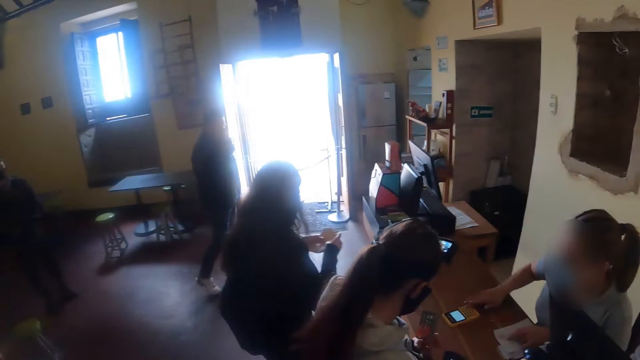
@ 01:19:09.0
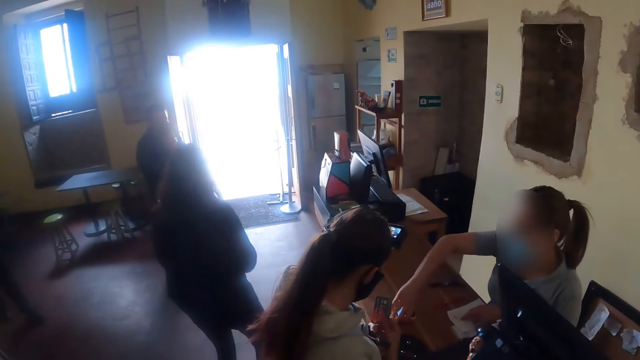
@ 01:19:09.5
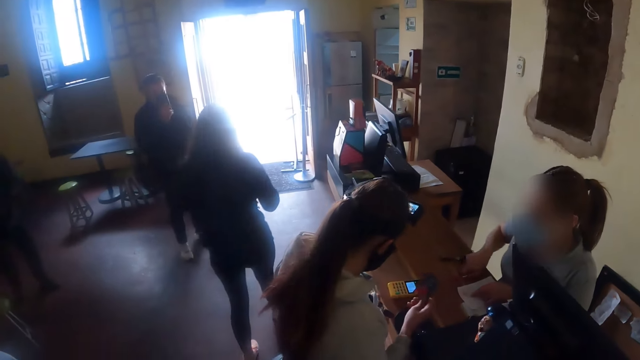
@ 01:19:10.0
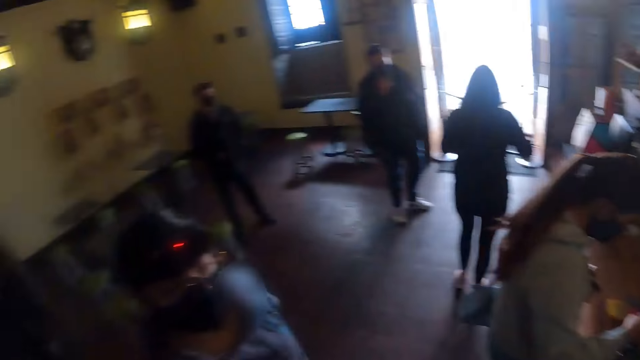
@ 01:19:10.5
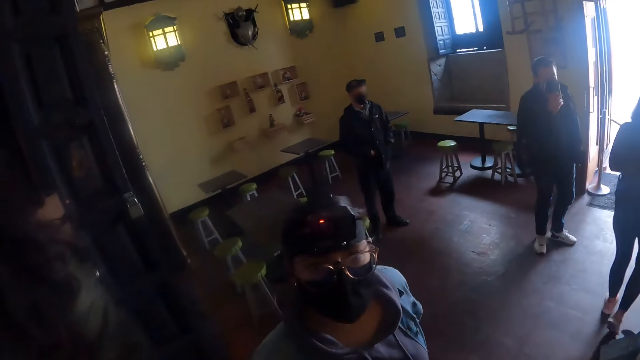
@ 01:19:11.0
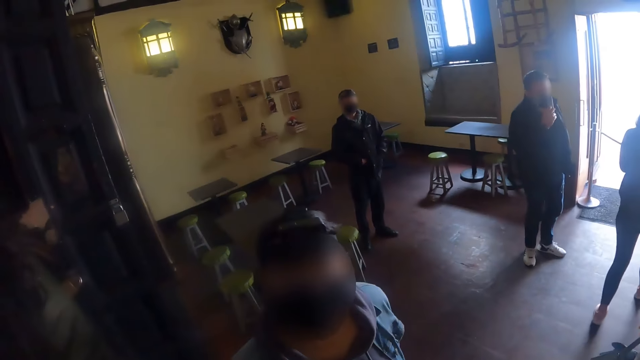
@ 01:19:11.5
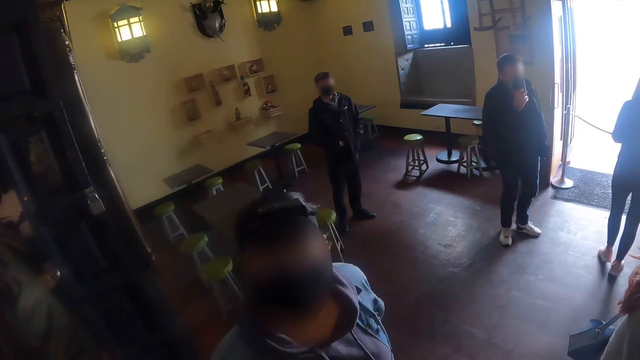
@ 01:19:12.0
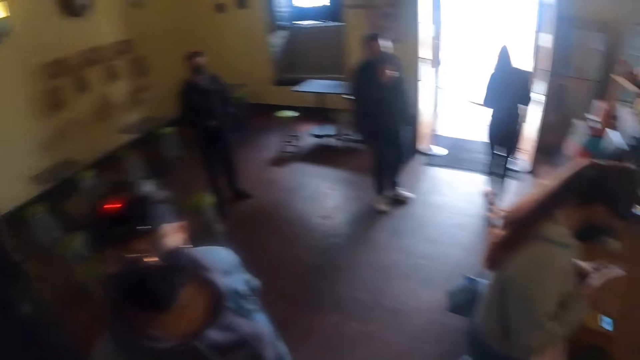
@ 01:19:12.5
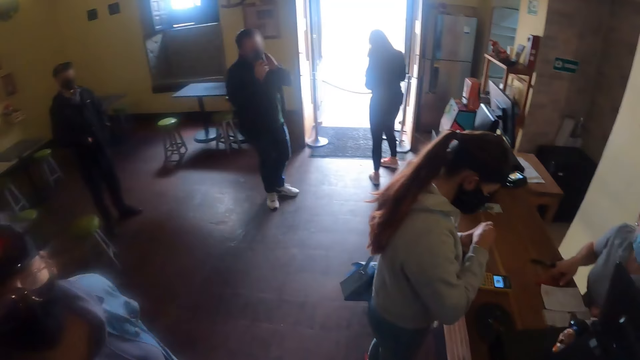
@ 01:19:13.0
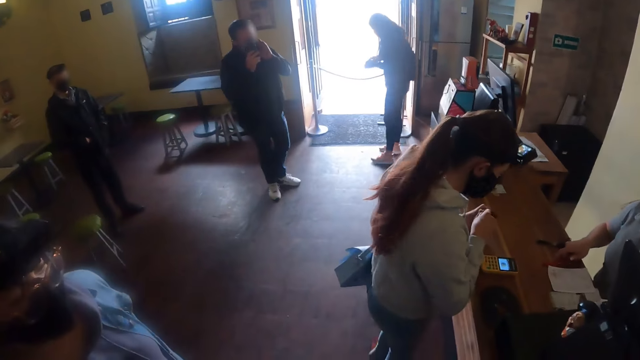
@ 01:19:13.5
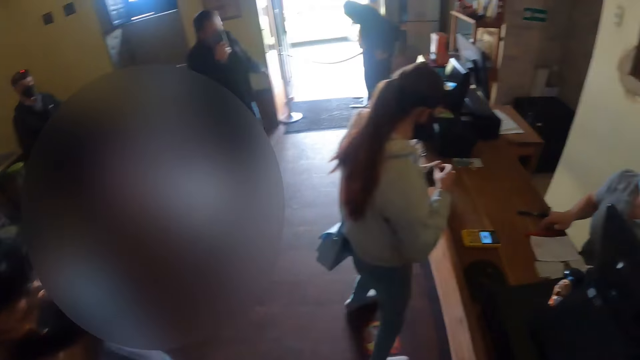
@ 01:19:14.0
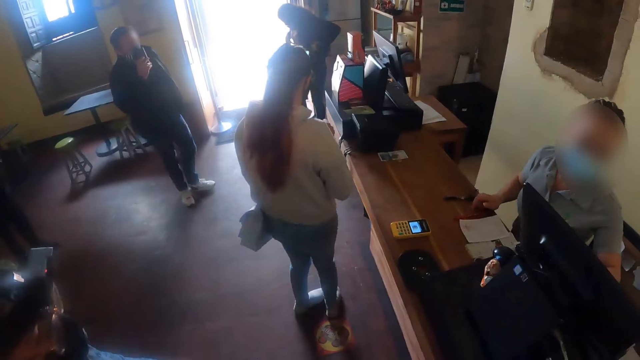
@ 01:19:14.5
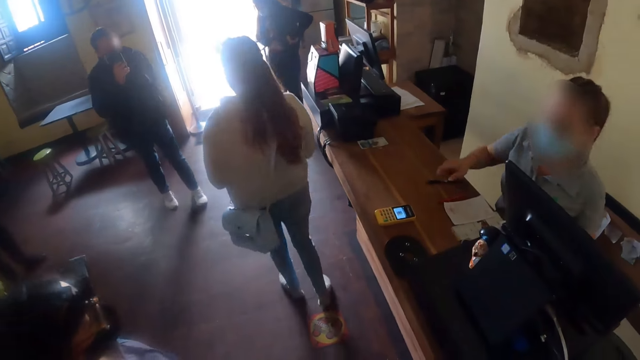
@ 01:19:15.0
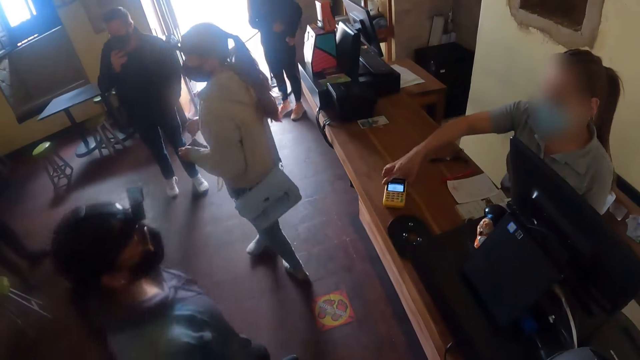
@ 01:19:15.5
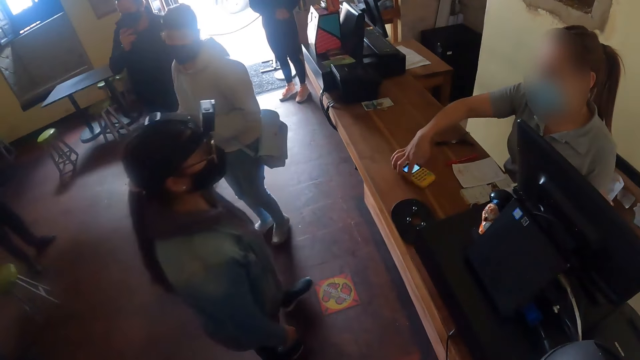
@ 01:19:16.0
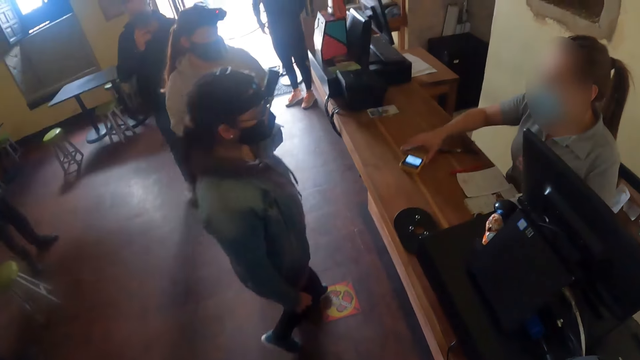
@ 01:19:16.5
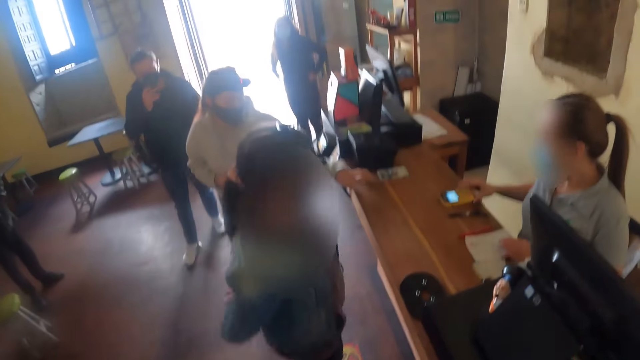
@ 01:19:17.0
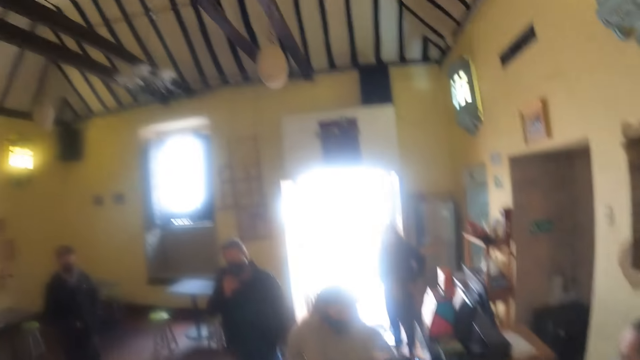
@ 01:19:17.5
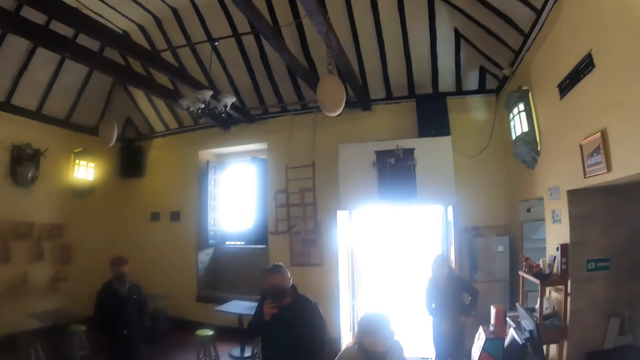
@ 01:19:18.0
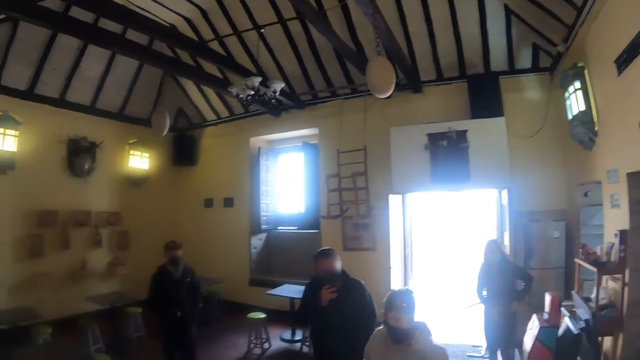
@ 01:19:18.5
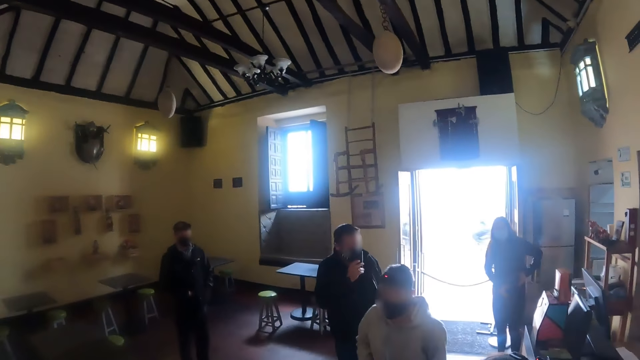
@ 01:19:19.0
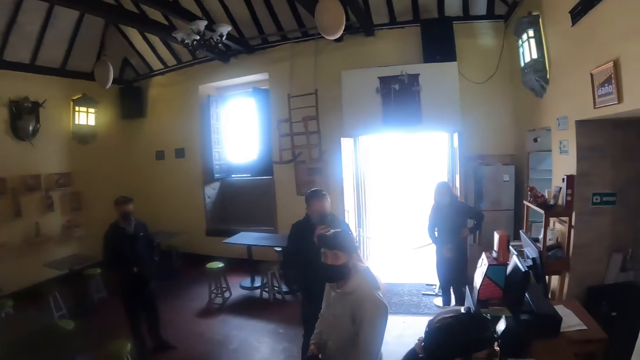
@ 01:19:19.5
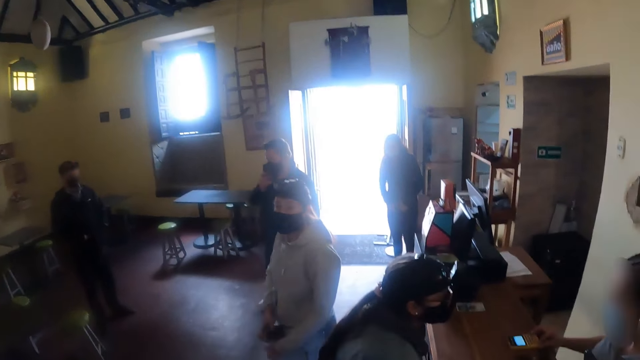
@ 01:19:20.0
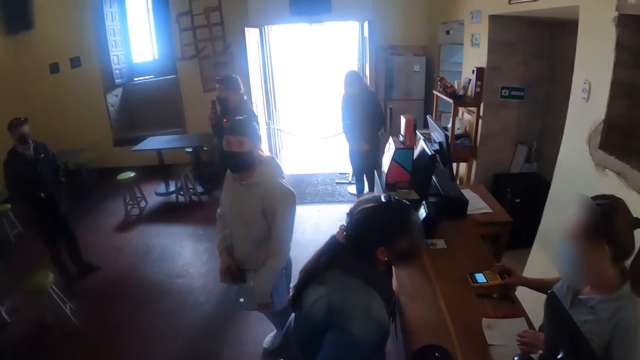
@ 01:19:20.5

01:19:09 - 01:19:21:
The camera wearer interacts with a woman. They look around. A lady puts the card in the wallet. The lady walks around. The camera wearer looks at the ceiling.

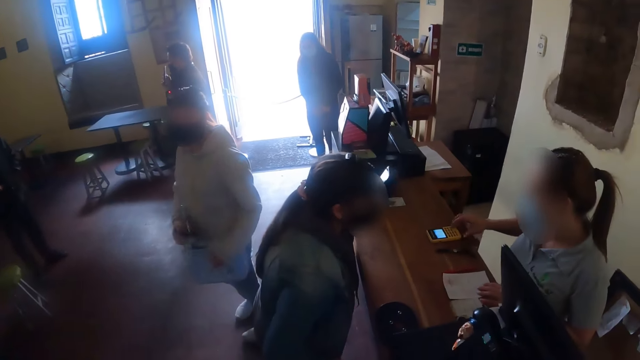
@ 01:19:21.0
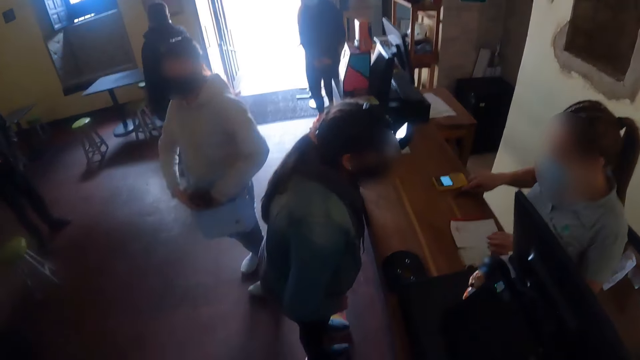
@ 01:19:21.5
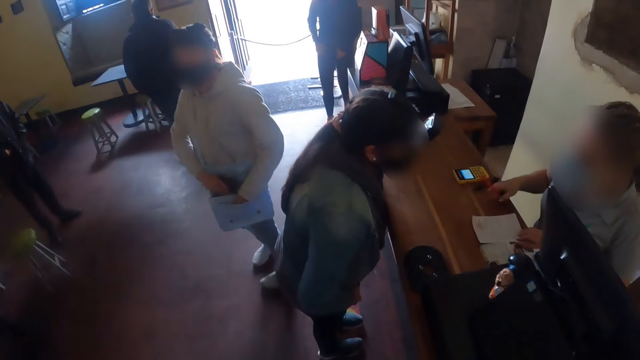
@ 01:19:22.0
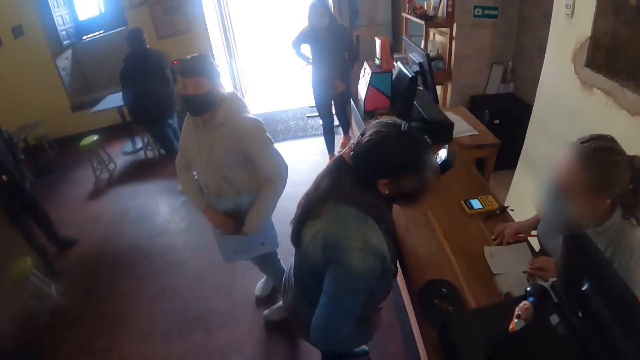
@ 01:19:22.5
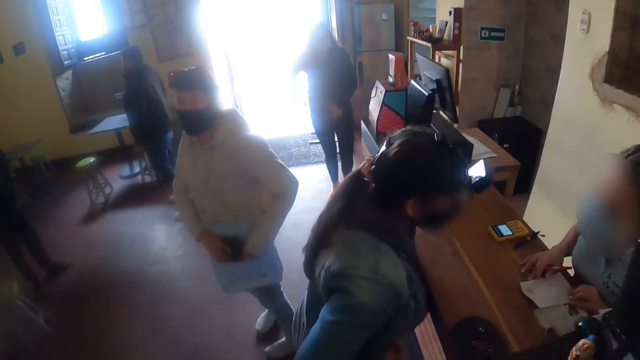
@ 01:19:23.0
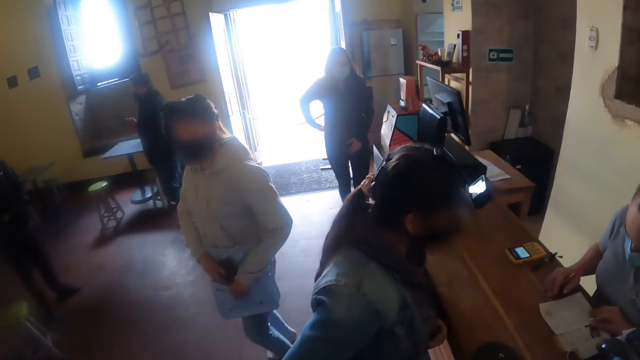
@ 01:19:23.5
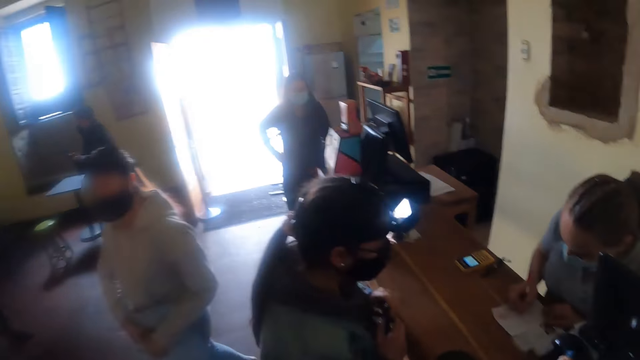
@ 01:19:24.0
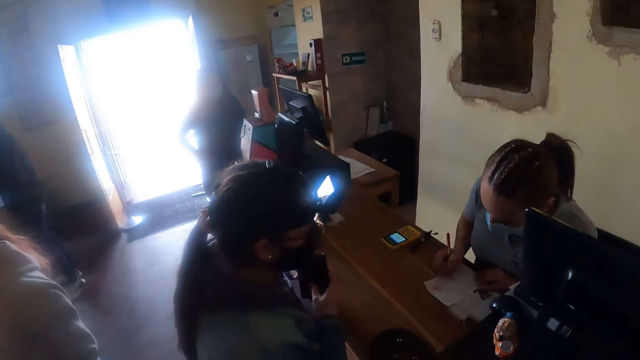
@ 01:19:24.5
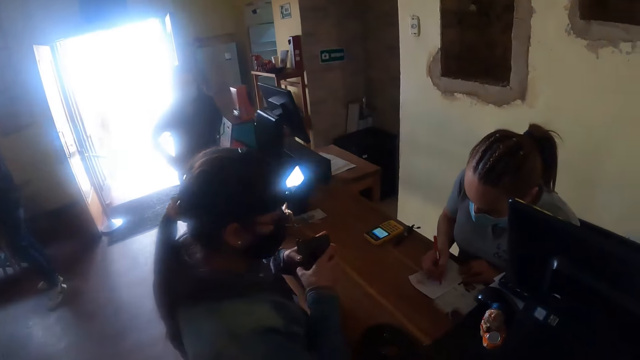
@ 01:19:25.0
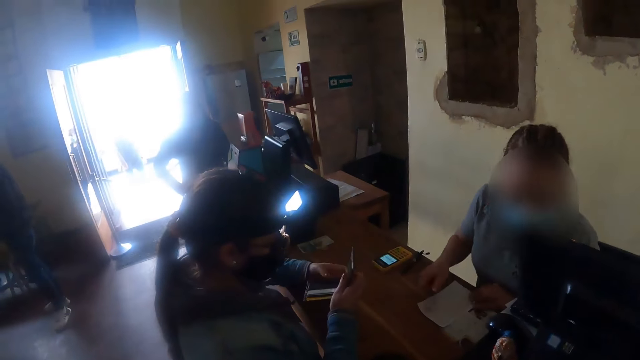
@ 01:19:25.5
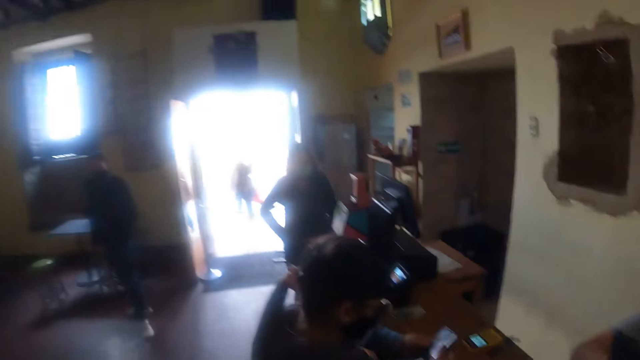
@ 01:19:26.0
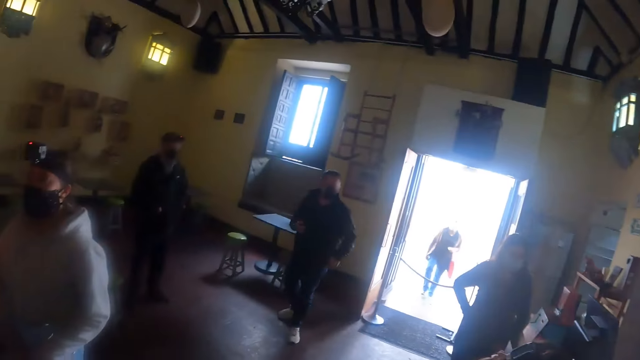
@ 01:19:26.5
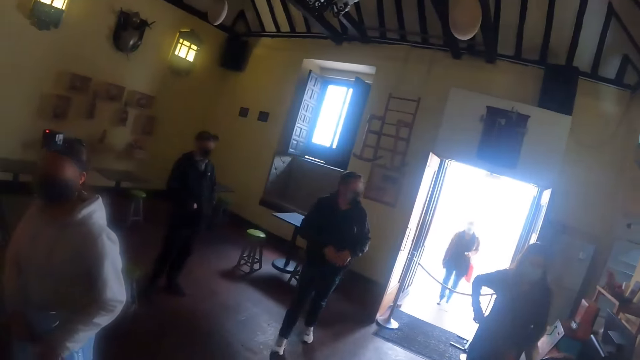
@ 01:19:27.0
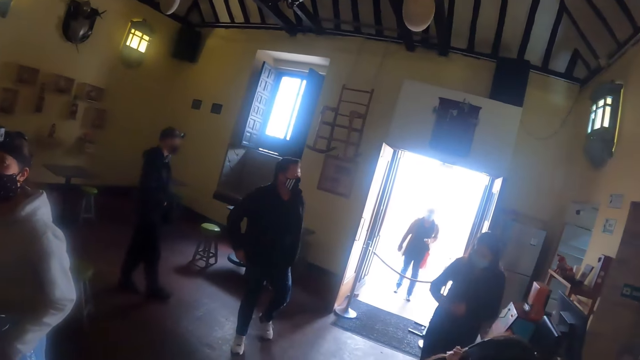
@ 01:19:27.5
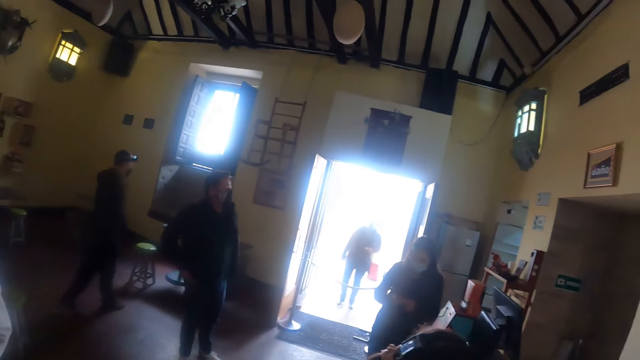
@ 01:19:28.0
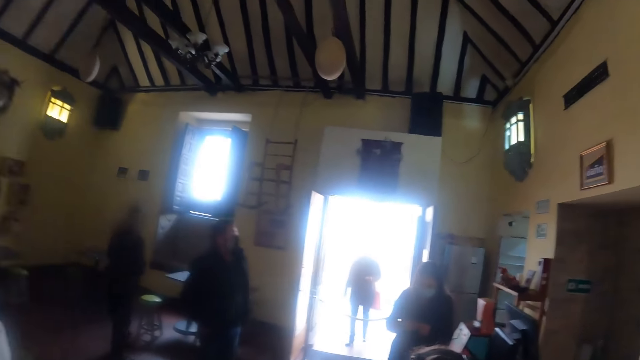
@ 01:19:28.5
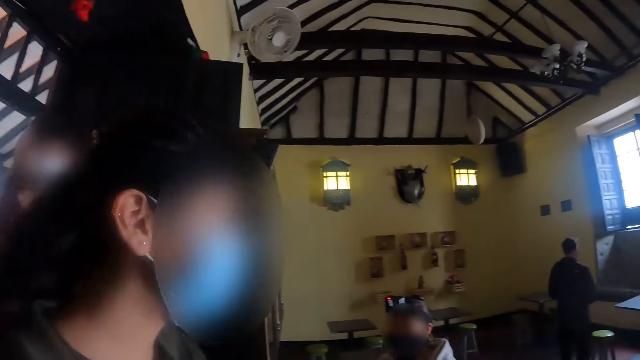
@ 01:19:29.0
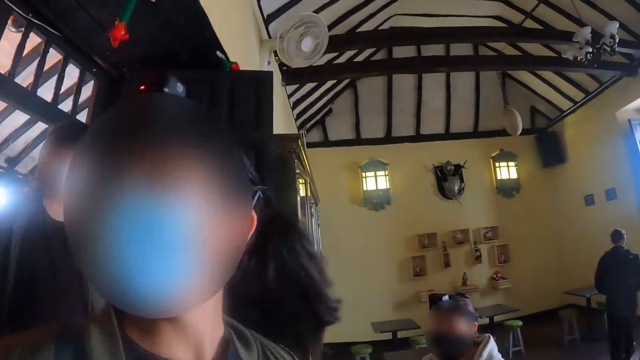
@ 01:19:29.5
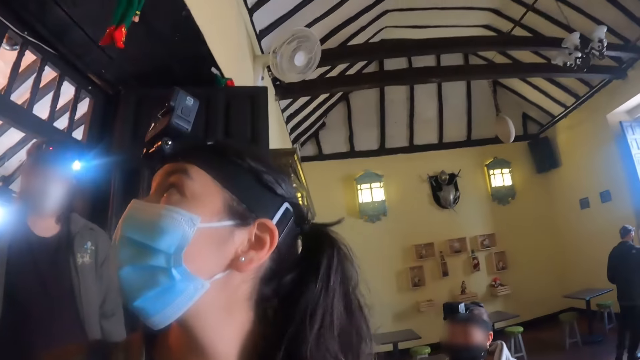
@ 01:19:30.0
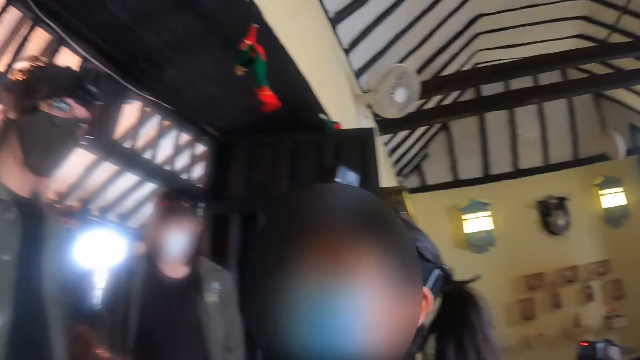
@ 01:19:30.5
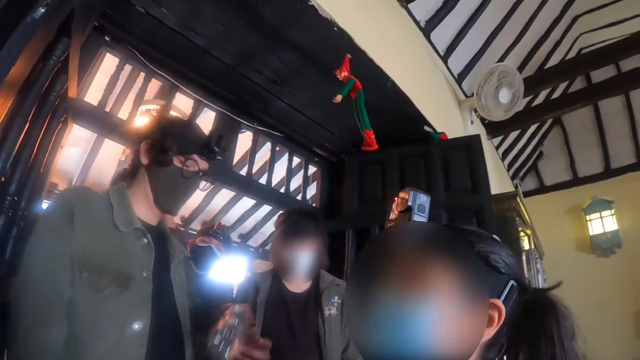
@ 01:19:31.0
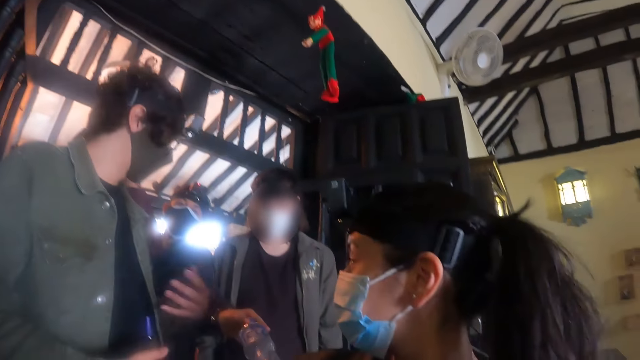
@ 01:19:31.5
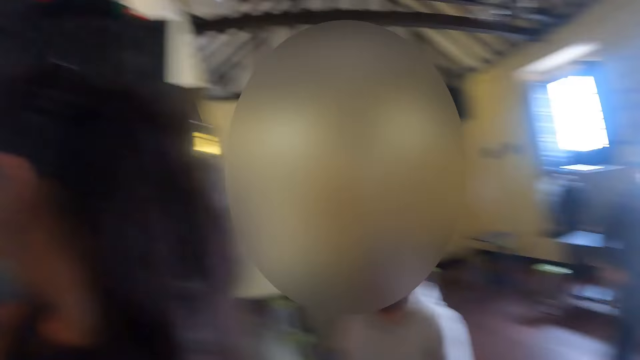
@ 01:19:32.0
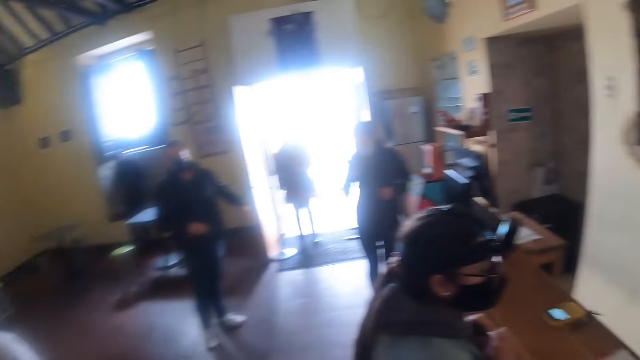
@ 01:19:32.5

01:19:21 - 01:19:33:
A lady interacts with a receptionist. The receptionist writes on a paper. The camera wearer looks around.
